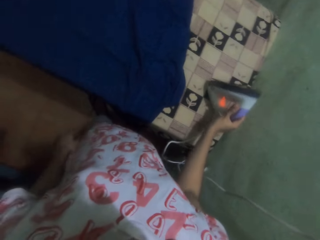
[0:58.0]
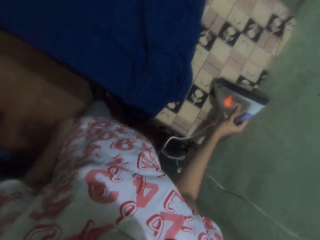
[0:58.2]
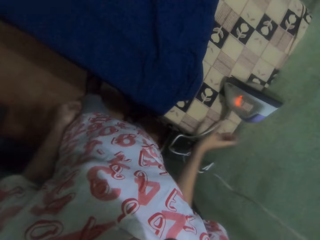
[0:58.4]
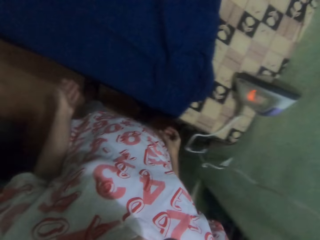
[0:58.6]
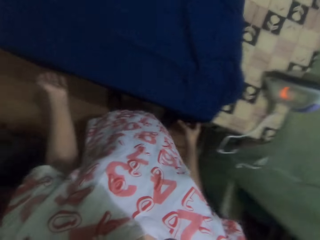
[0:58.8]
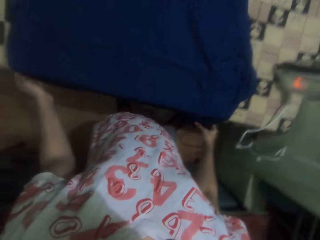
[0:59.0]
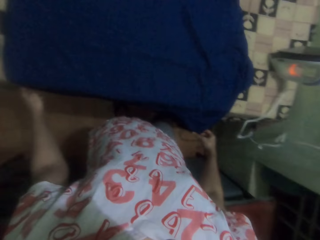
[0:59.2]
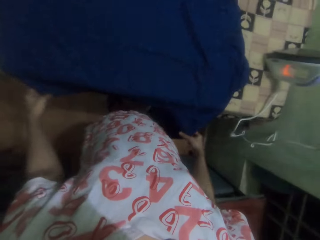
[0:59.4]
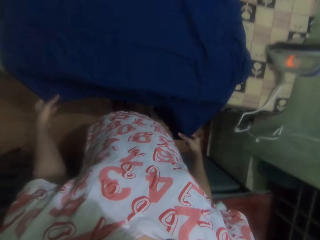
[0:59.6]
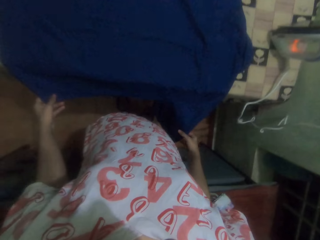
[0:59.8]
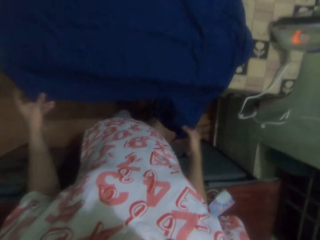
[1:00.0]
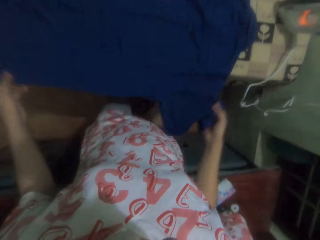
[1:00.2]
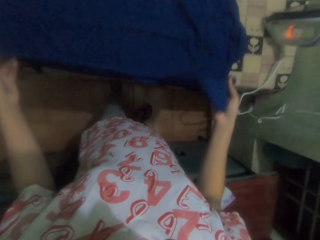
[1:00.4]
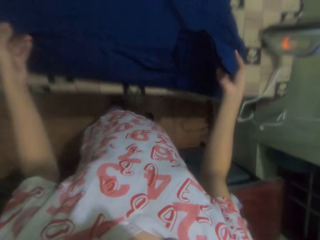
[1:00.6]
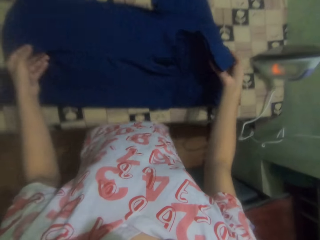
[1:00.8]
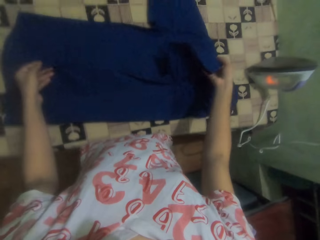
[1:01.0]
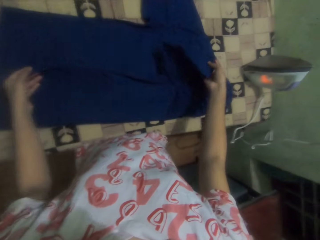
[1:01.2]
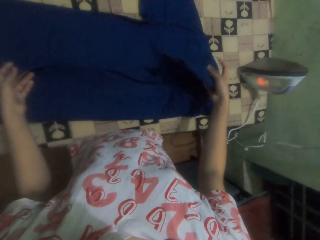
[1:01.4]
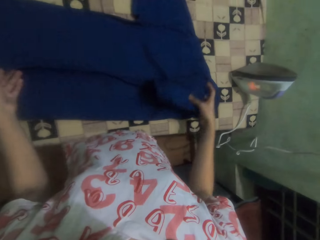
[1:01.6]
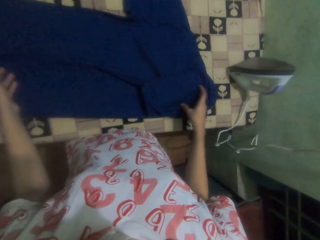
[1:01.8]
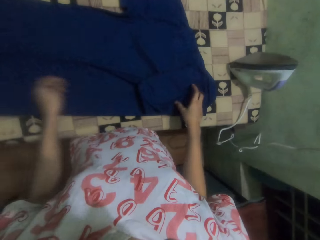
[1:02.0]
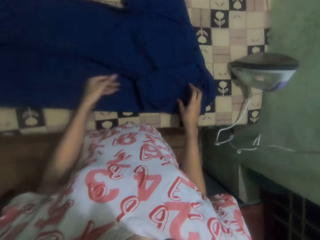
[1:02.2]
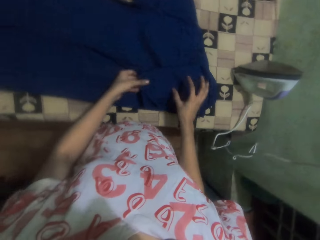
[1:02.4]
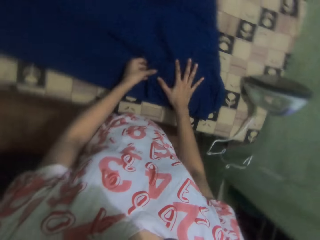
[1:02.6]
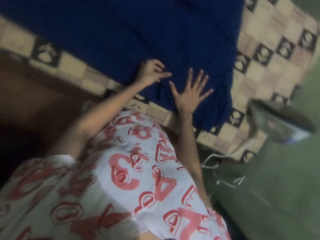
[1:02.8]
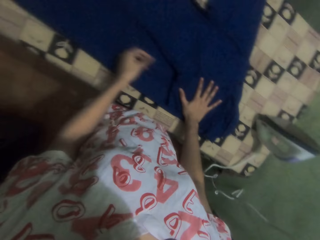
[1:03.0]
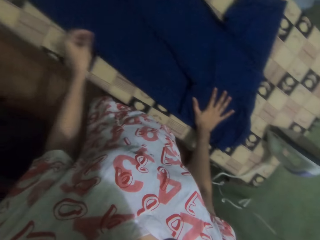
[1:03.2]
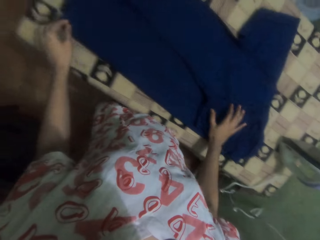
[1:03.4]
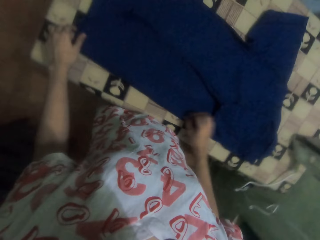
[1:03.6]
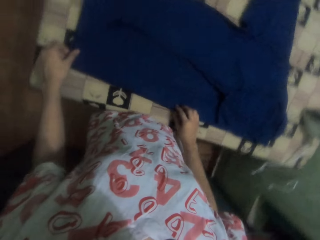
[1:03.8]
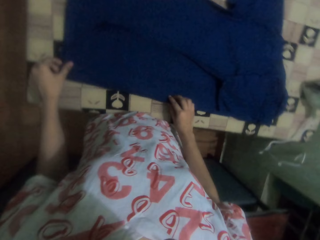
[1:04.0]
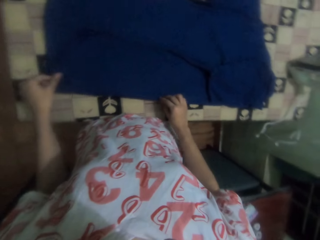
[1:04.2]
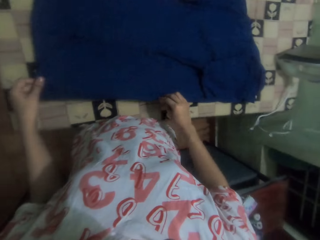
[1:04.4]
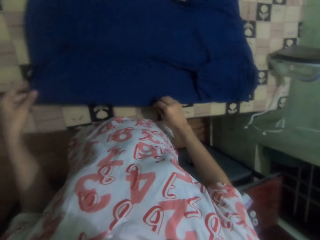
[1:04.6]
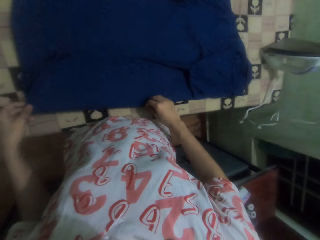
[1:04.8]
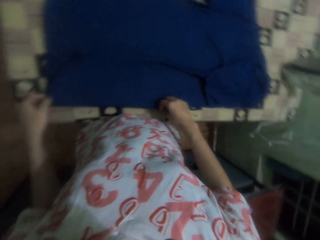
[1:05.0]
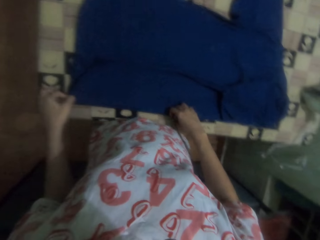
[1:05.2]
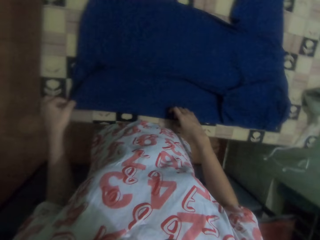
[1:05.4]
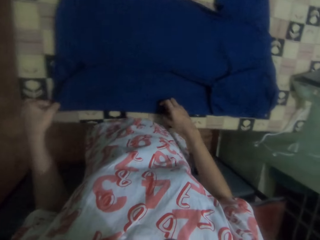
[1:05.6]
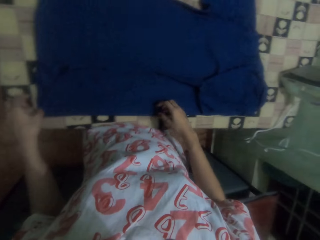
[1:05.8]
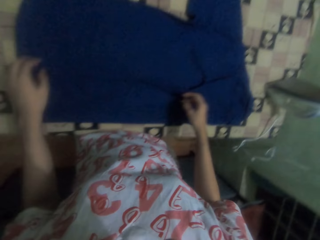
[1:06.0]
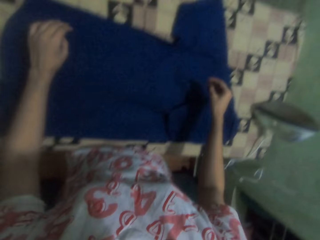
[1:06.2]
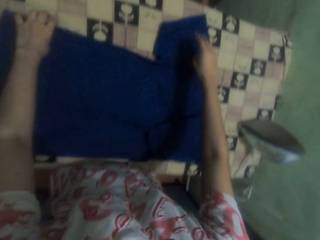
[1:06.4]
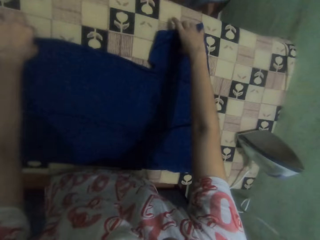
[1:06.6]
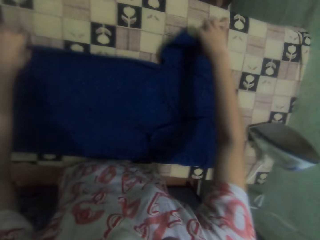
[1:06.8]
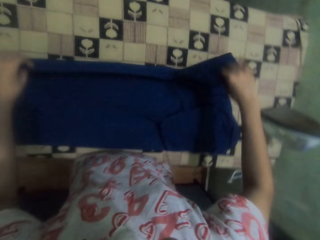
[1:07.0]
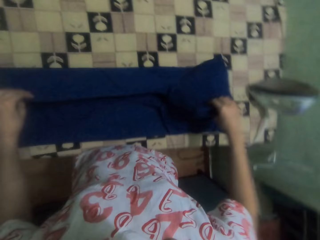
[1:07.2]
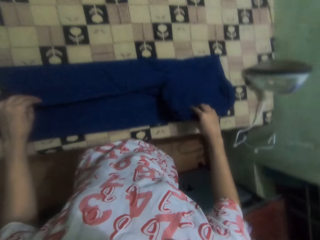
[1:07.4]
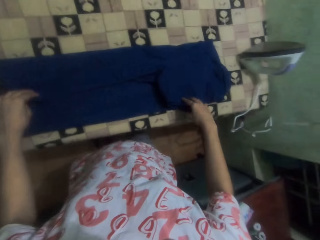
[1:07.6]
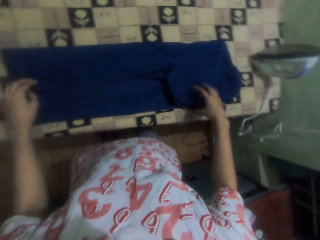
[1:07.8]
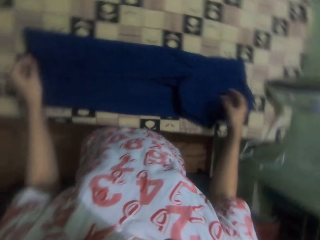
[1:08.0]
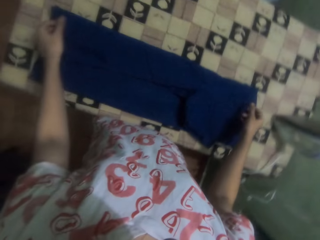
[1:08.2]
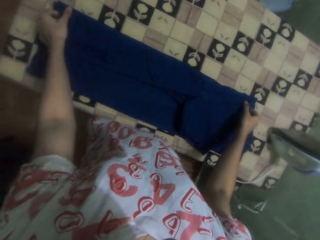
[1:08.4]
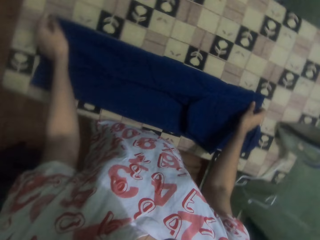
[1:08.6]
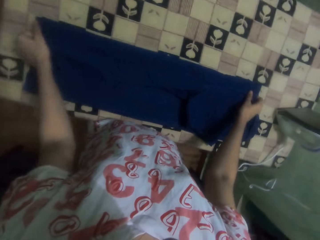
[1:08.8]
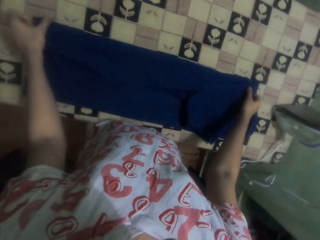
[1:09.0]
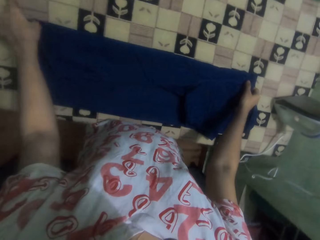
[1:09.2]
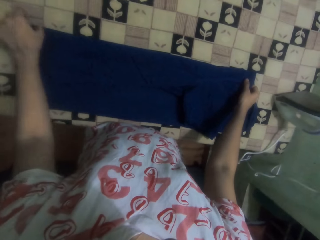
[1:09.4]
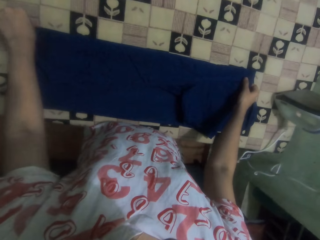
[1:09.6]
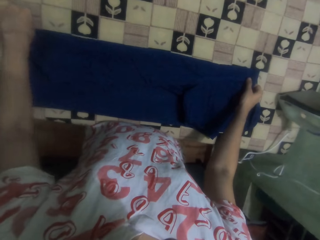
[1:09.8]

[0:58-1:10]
The camera wearer places the iron box on the table. She folds the shirt with her hands.

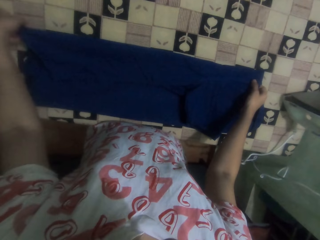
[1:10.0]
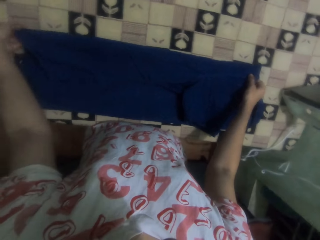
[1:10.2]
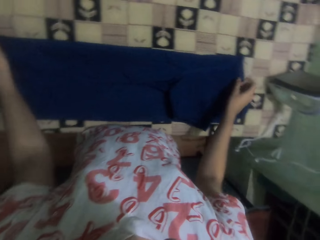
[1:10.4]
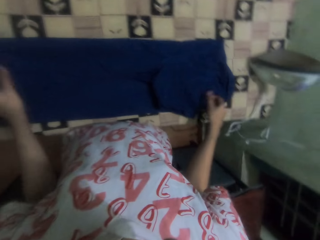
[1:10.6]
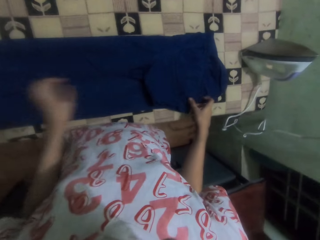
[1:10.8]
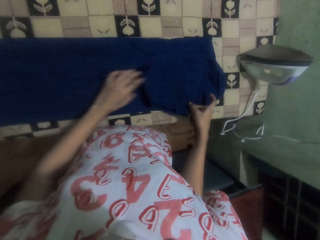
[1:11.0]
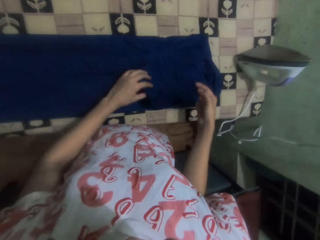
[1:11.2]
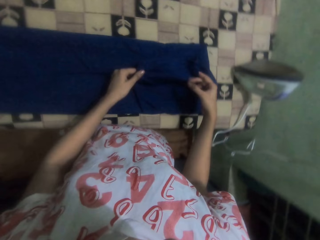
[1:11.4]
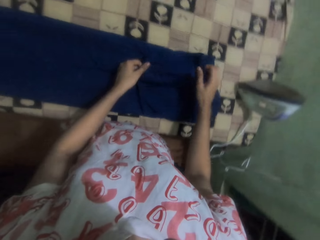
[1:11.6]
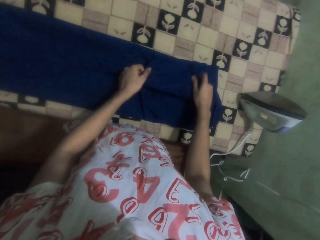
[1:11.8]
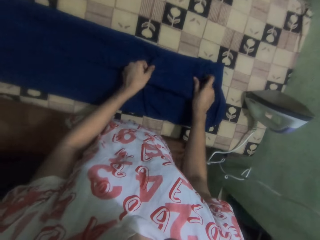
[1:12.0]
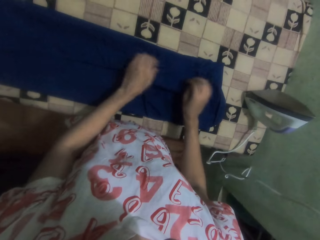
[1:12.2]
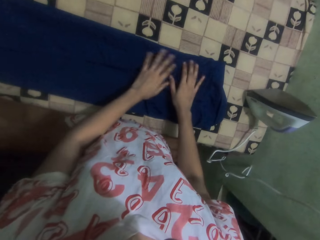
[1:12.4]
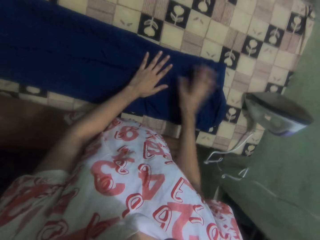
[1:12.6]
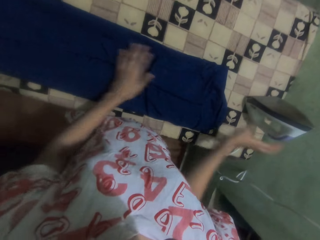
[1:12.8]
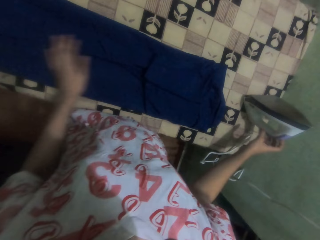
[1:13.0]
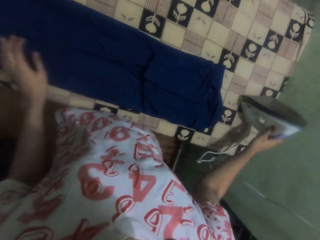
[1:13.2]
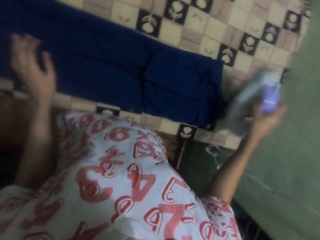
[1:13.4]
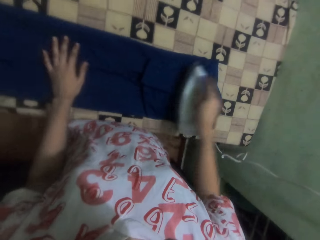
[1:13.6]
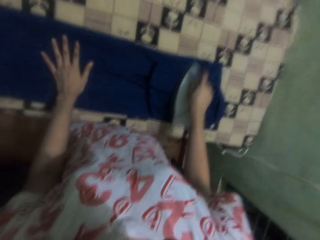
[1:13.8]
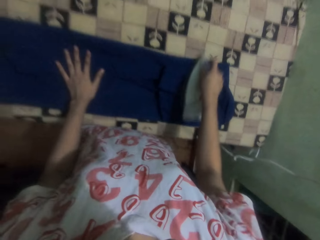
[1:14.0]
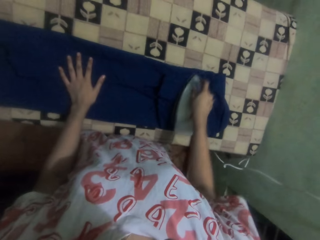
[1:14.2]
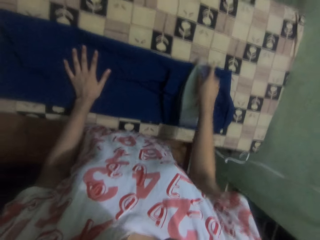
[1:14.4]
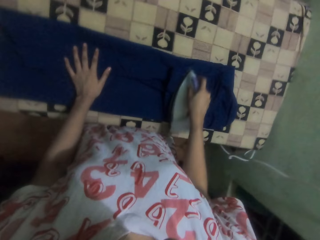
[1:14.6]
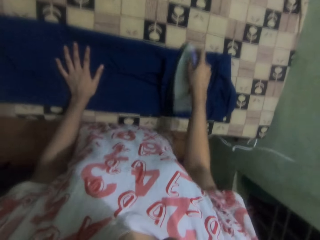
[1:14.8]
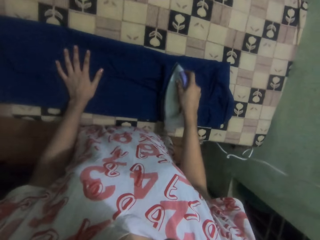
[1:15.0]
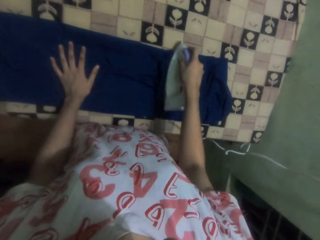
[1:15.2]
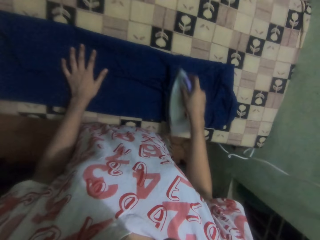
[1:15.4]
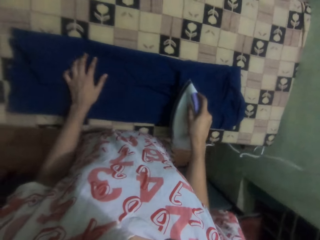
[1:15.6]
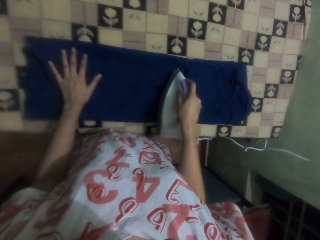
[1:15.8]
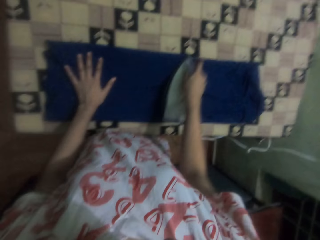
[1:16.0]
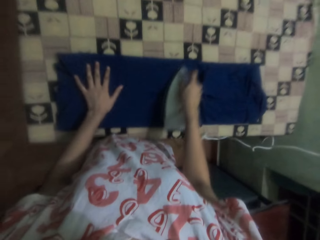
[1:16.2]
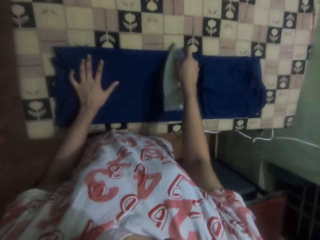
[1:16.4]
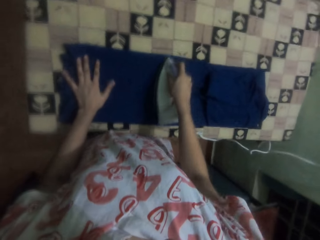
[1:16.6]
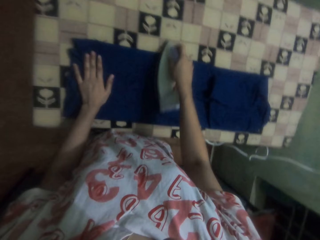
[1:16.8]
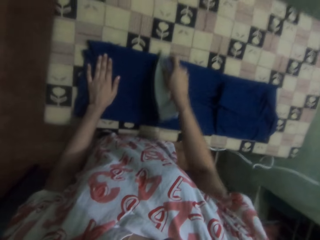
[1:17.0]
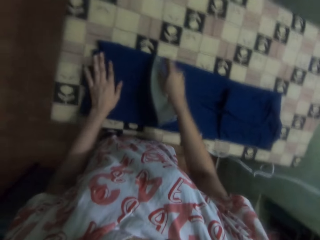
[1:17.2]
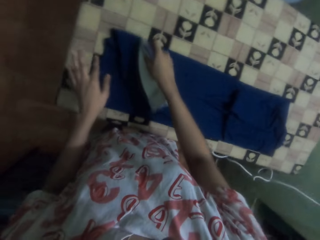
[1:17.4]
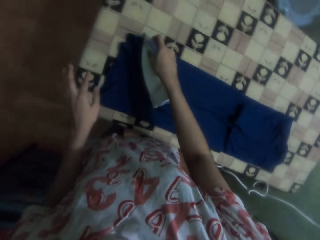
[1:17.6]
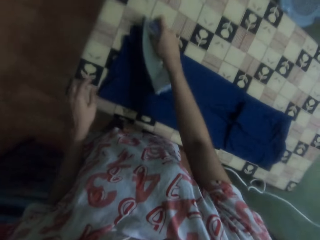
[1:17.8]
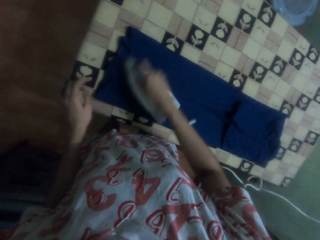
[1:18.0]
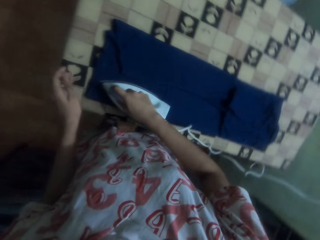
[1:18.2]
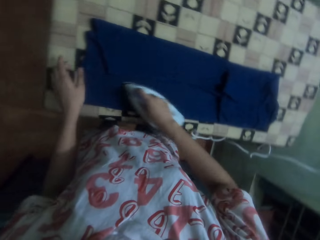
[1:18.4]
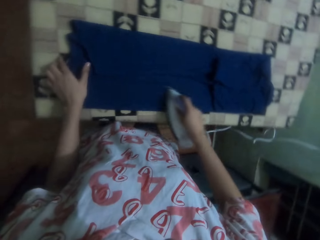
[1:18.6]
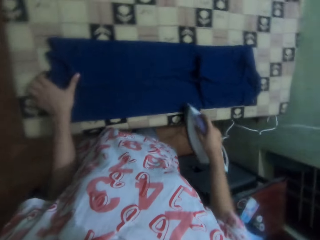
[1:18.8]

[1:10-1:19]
The camera wearer picks the iron box from the table. They iron the shirt with the iron box.
